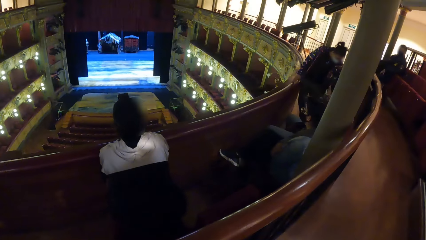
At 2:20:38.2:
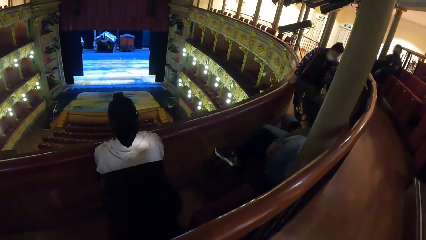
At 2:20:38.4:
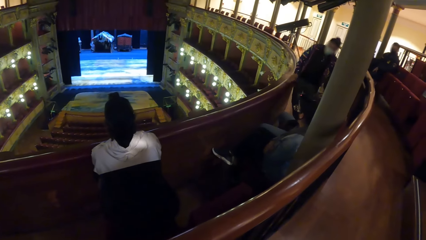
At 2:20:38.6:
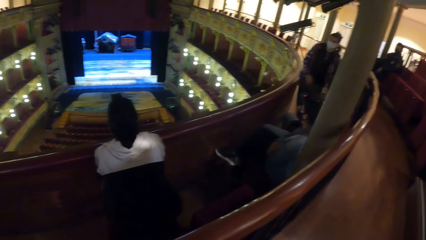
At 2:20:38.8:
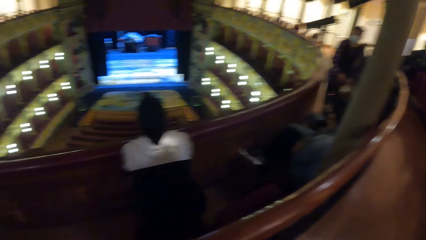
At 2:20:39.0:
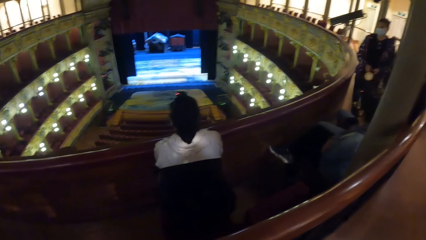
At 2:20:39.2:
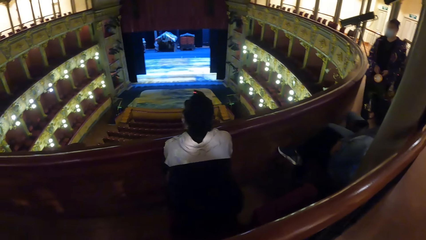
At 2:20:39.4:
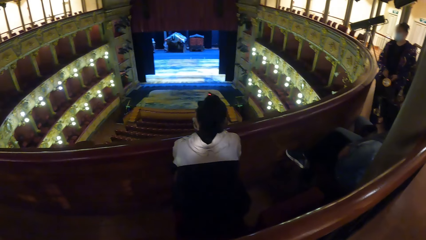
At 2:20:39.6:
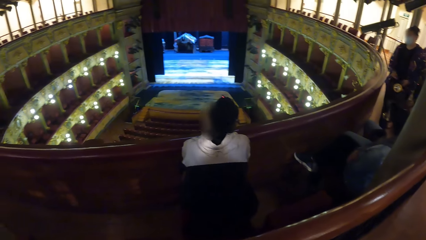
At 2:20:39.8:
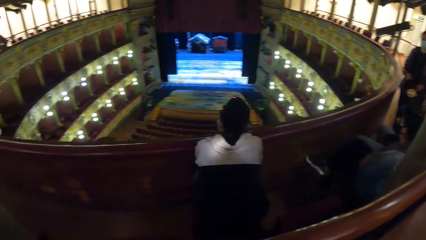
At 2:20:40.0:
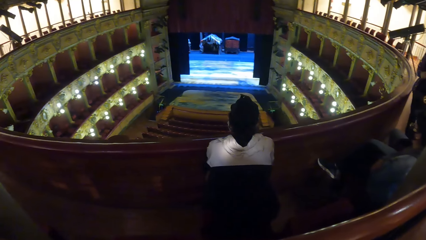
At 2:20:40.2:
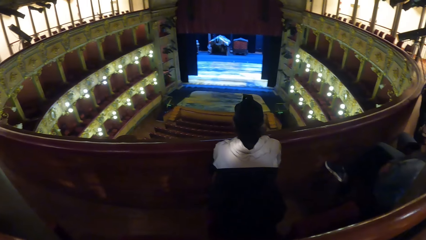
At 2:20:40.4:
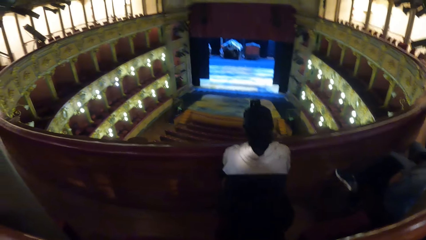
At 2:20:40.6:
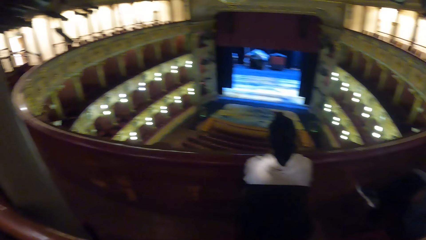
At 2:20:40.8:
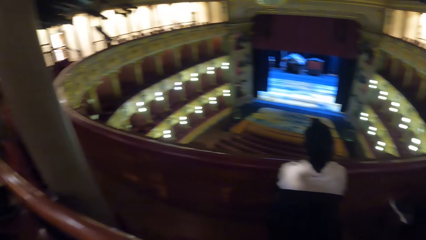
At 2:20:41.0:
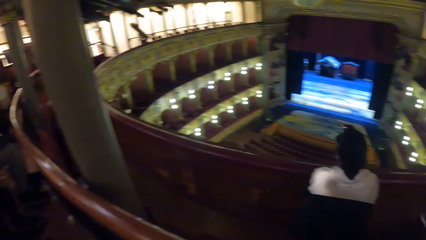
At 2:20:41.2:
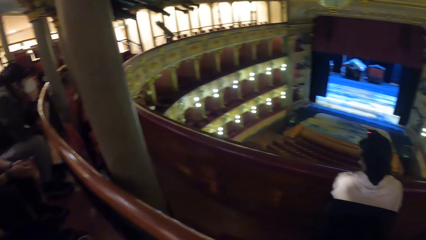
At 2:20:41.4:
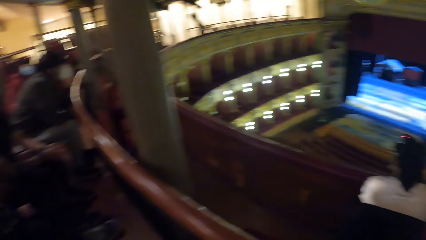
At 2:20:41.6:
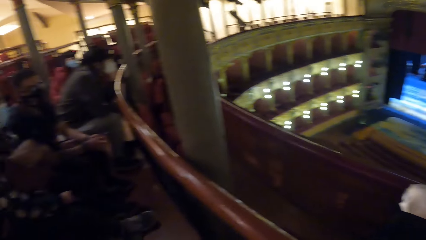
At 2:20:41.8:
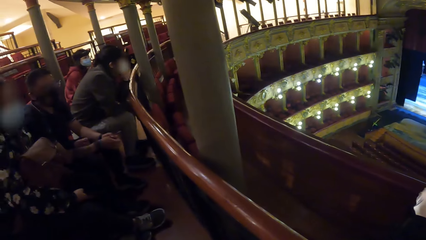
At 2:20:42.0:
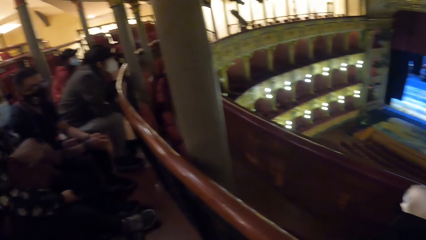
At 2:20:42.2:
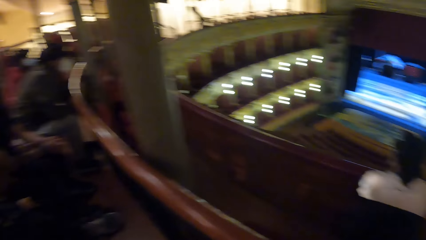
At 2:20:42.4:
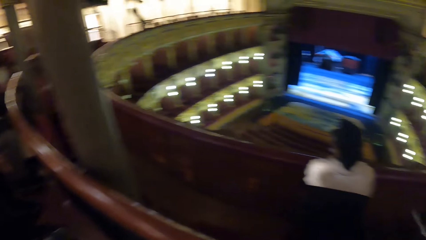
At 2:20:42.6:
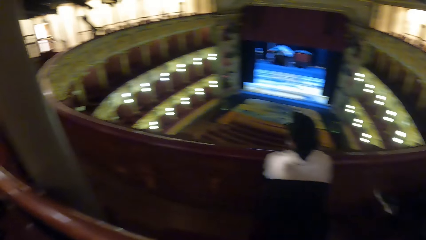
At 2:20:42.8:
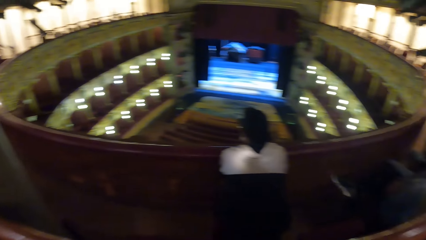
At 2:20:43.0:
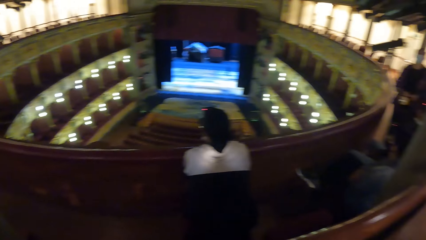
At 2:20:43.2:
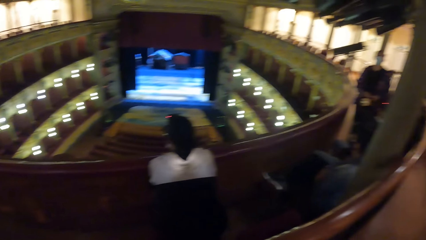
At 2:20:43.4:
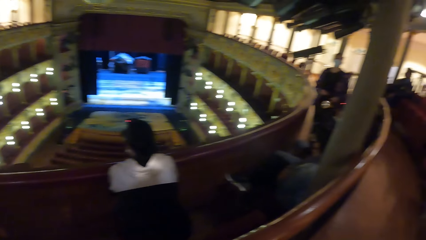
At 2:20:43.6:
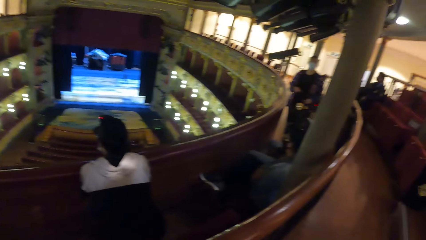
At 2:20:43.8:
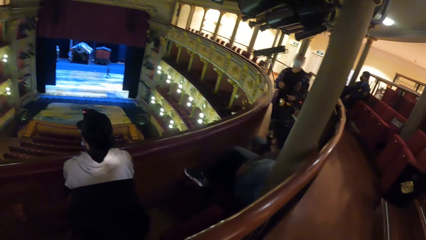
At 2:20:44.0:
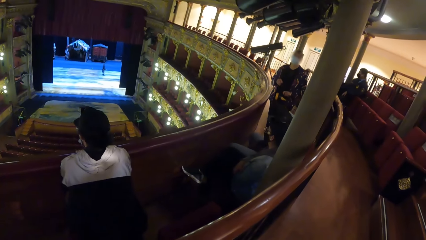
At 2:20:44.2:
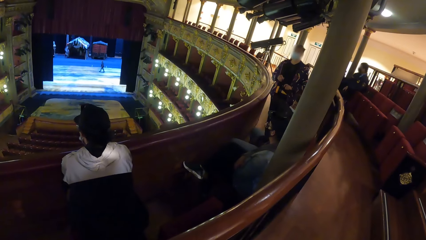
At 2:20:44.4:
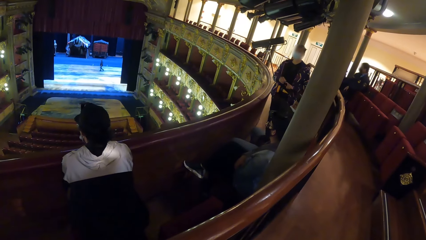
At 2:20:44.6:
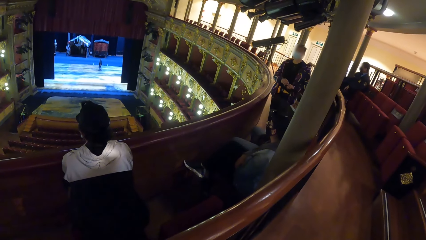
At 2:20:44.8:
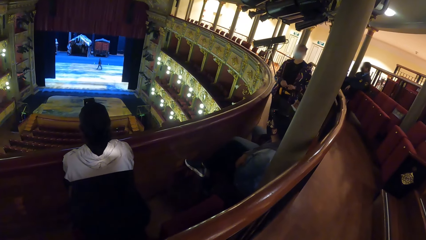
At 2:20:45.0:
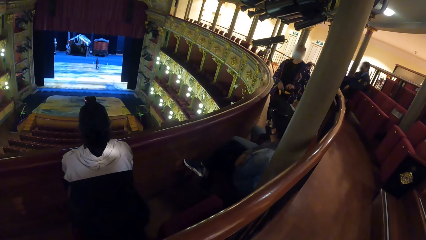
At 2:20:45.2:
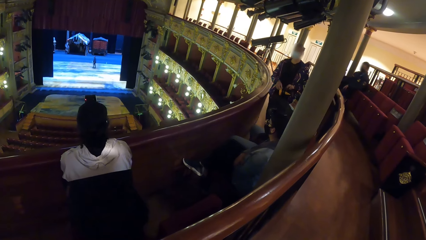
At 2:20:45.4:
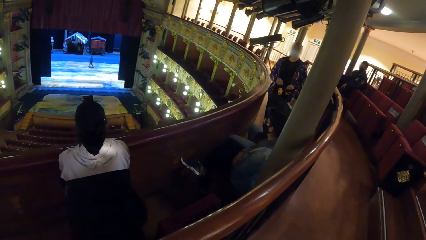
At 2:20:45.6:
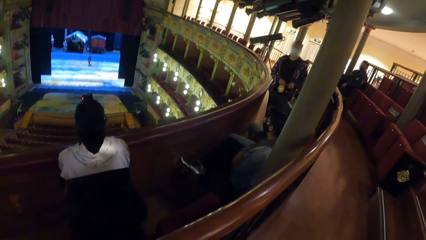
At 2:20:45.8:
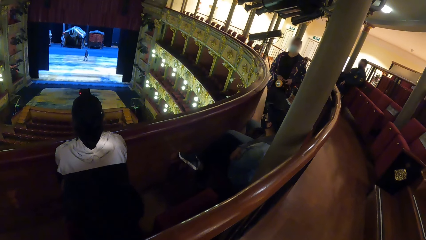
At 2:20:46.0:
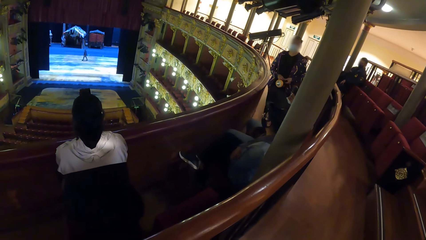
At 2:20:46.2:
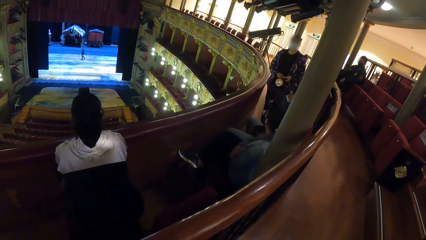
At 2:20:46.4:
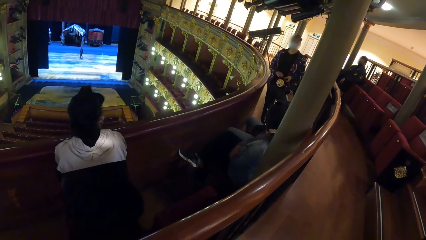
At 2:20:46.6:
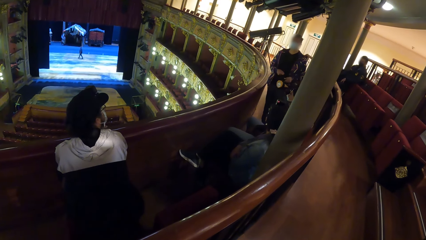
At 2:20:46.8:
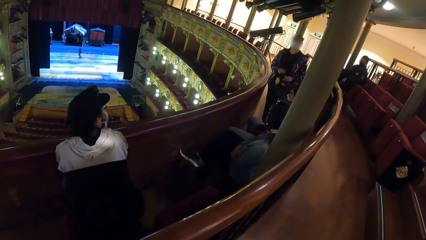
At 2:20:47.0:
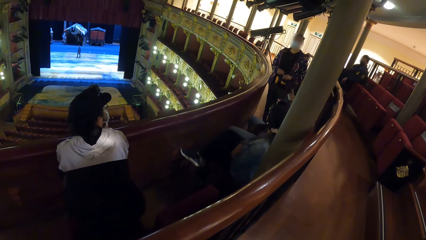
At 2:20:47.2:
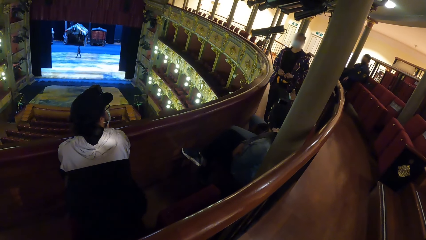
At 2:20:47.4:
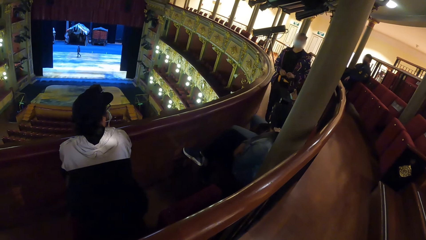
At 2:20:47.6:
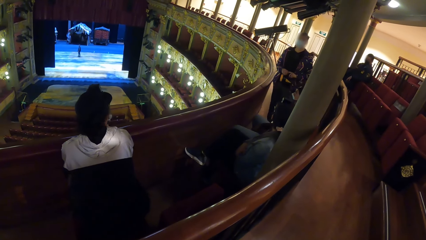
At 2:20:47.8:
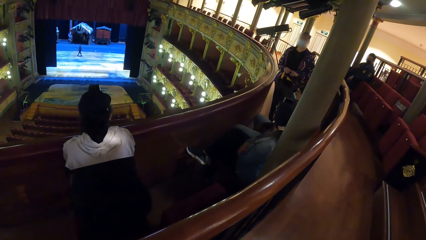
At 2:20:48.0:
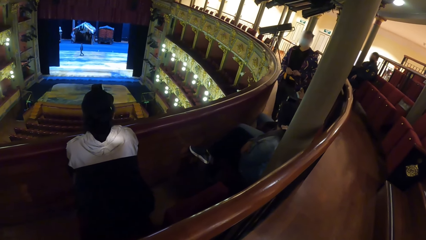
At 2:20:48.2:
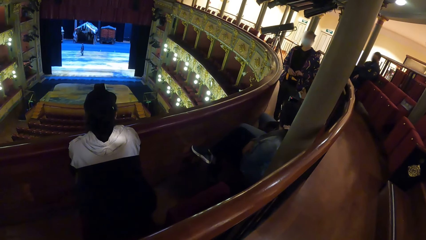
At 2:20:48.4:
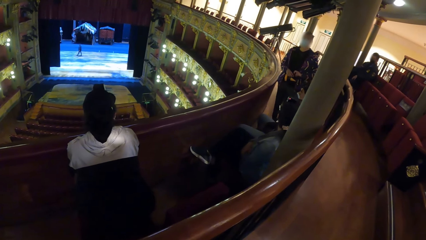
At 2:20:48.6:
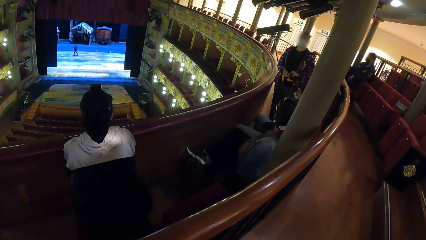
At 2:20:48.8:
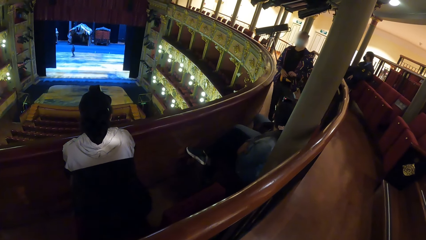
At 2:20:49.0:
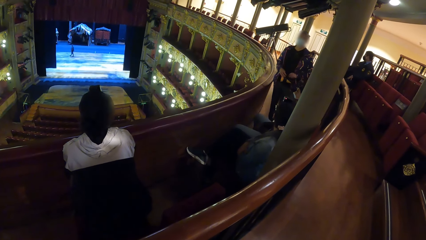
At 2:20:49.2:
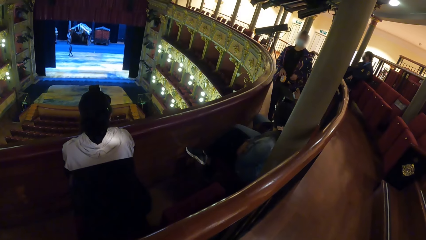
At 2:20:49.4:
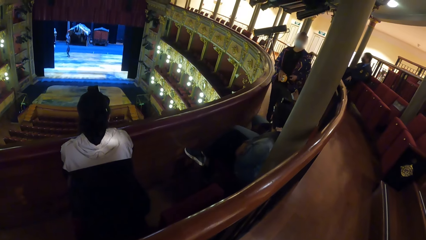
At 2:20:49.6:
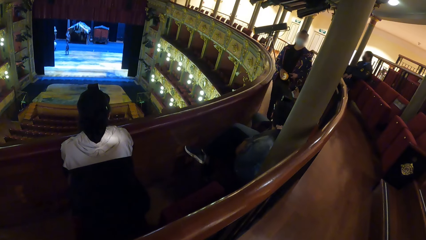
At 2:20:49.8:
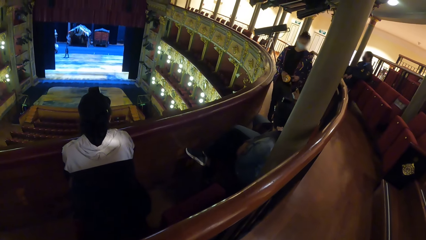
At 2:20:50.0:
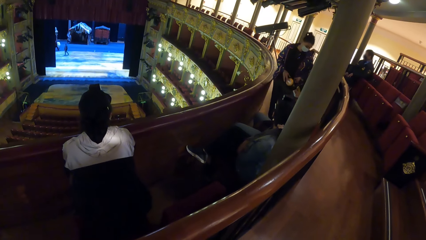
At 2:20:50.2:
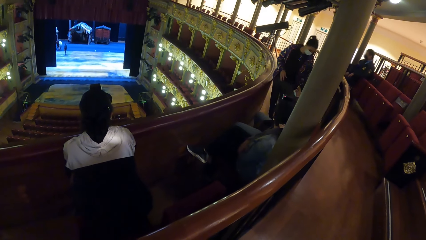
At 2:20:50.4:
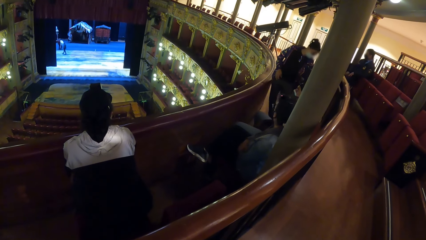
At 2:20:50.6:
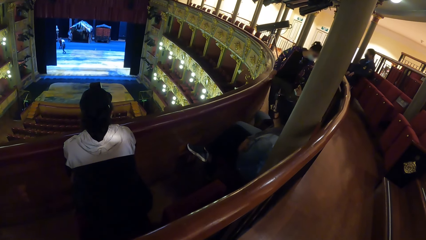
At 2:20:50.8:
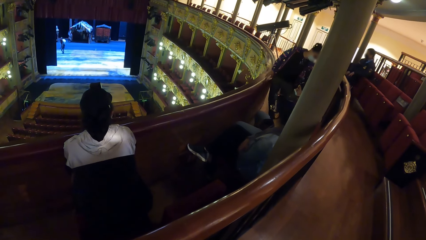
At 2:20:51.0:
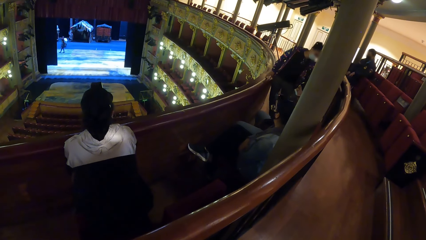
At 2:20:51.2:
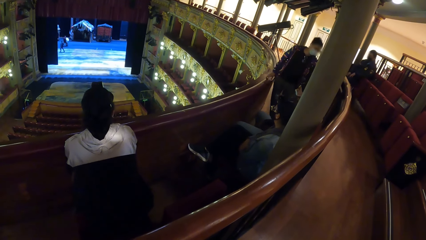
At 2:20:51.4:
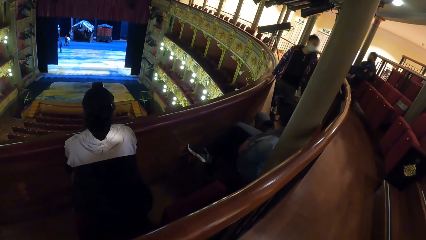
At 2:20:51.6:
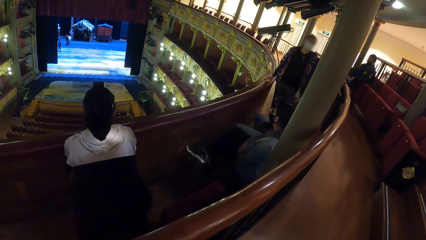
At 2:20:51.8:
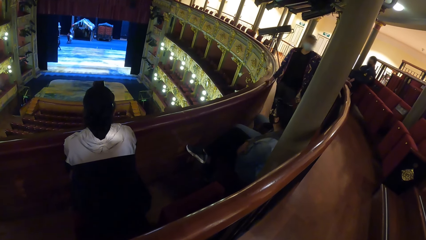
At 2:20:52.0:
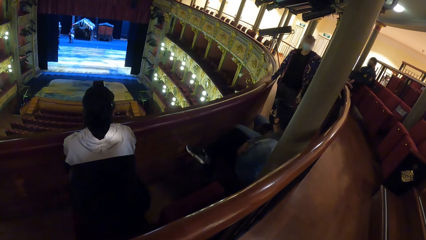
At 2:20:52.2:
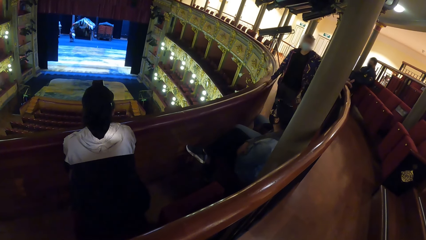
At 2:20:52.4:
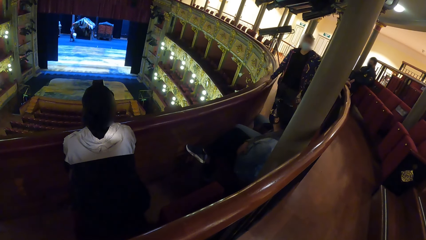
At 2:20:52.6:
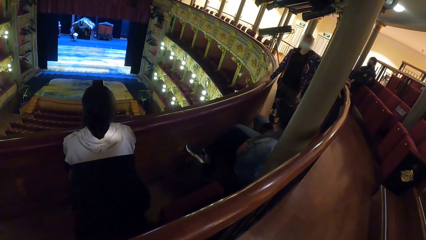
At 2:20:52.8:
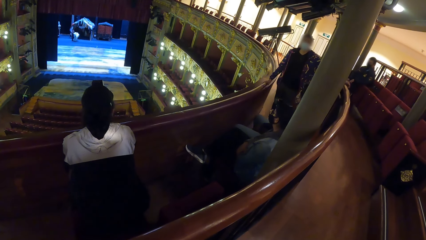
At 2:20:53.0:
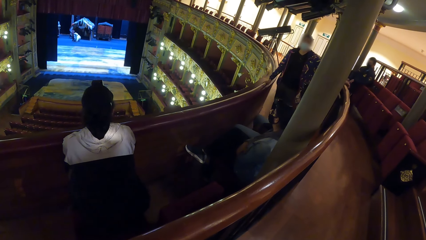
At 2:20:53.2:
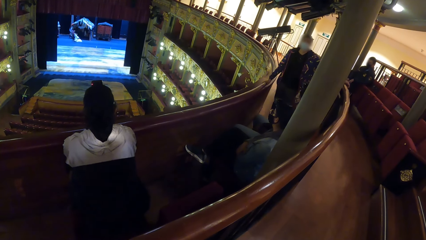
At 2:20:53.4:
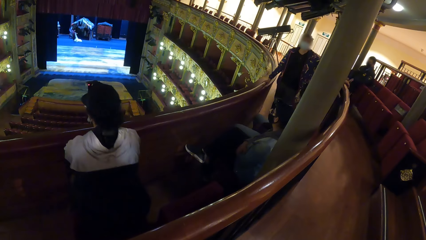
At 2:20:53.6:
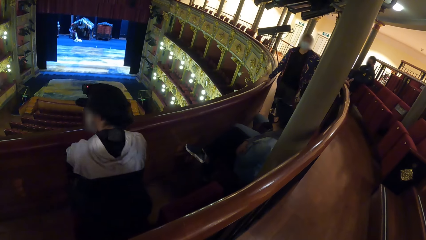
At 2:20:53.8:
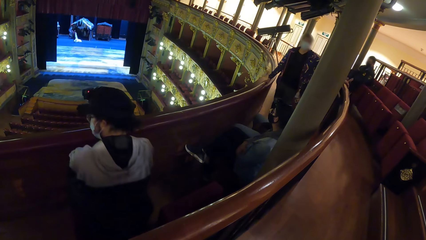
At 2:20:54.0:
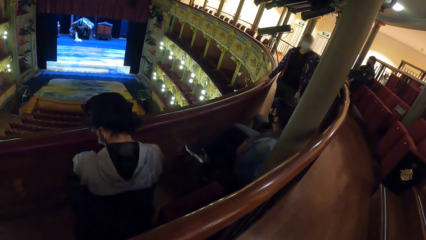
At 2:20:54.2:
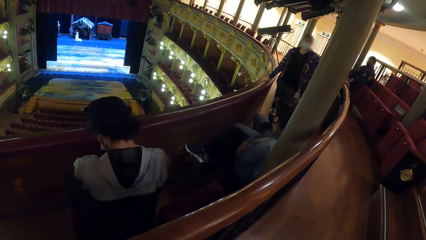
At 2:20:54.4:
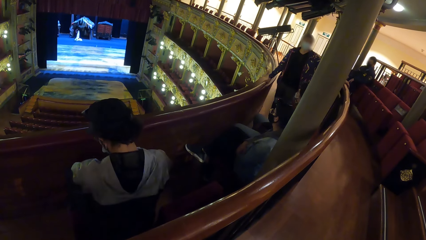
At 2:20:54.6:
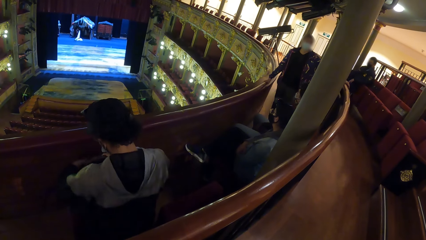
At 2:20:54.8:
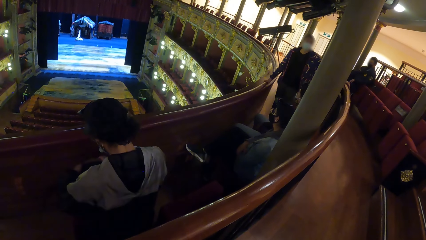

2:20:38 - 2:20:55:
The woman holds the torch light with both hands. The woman takes the torch light. The camera wearer looks around. The woman holds the torch light with both hands again. The camera wearer looks at the woman. The woman places the torch light down. The woman places her right hand on the hand rail.
